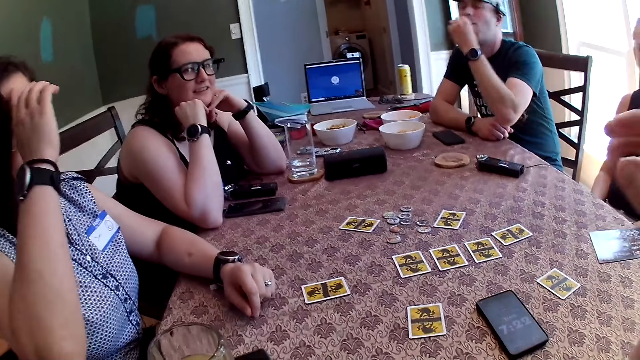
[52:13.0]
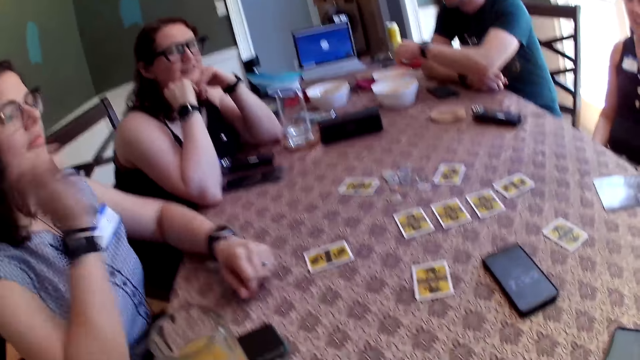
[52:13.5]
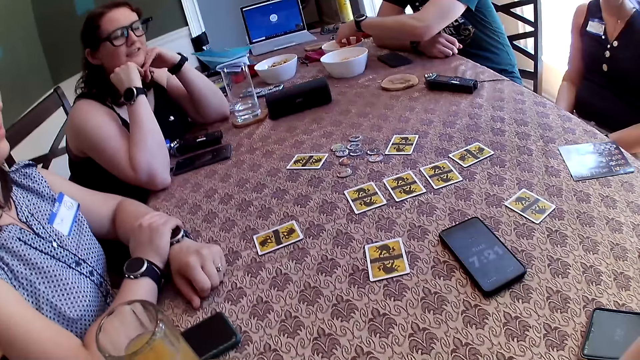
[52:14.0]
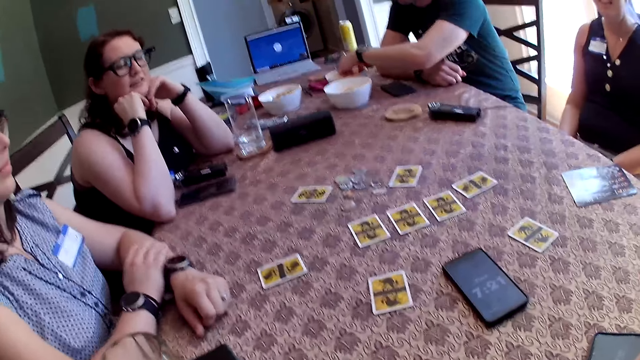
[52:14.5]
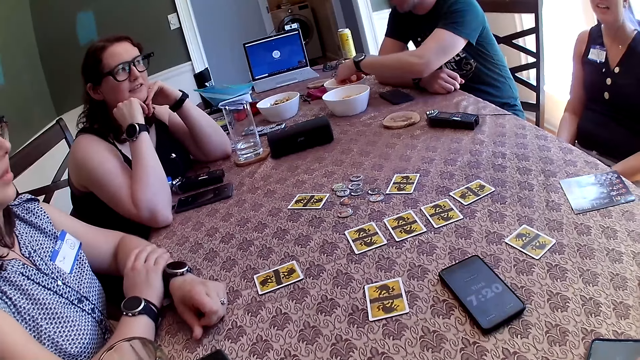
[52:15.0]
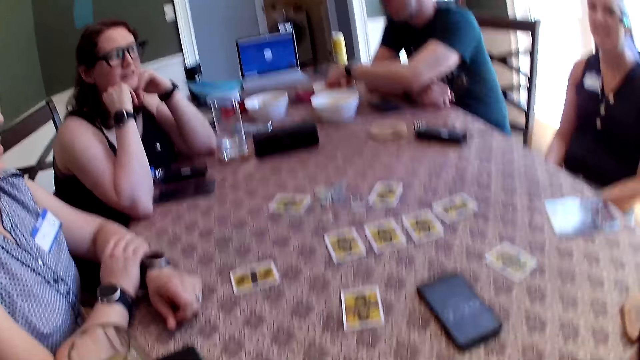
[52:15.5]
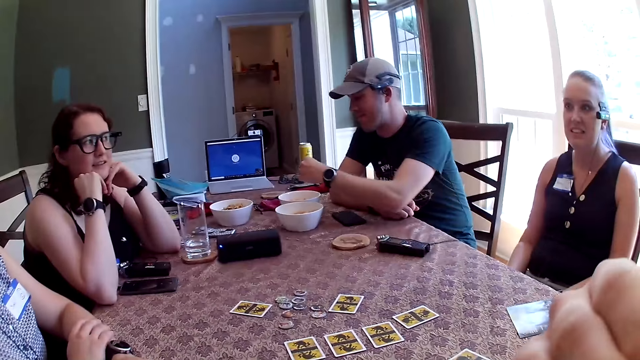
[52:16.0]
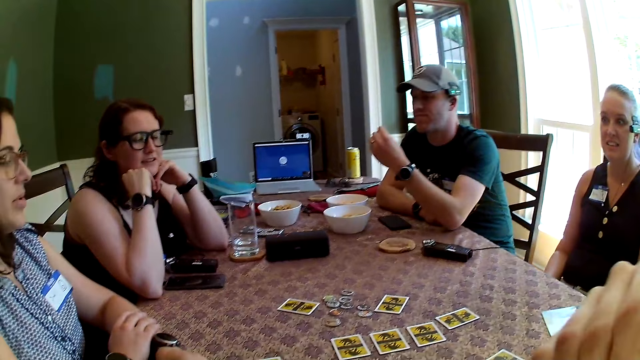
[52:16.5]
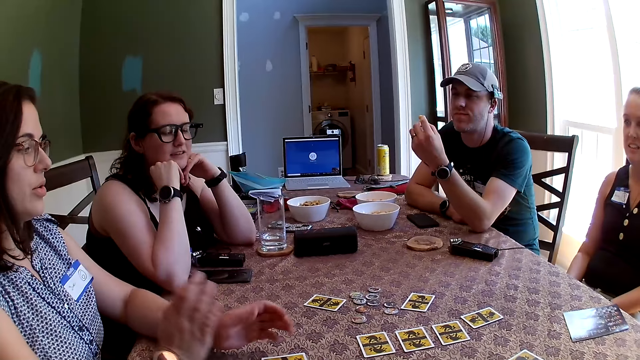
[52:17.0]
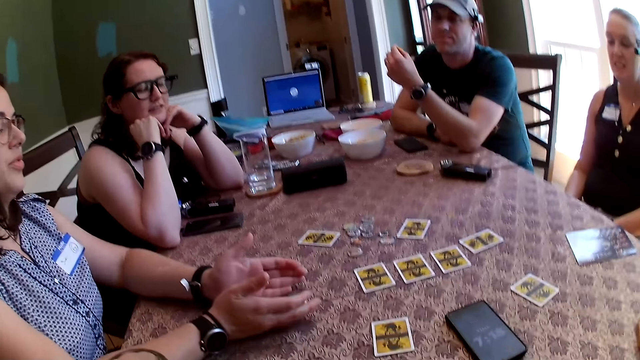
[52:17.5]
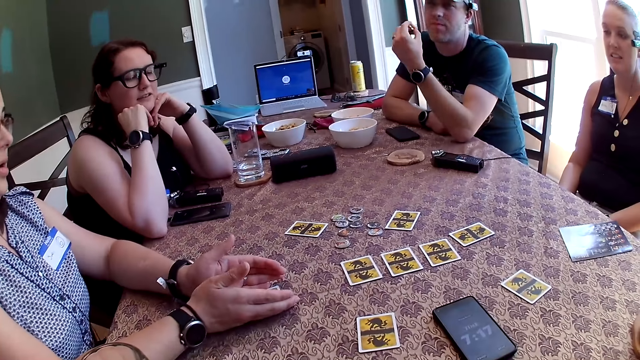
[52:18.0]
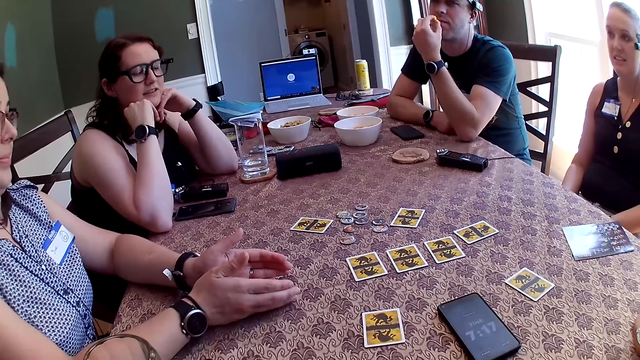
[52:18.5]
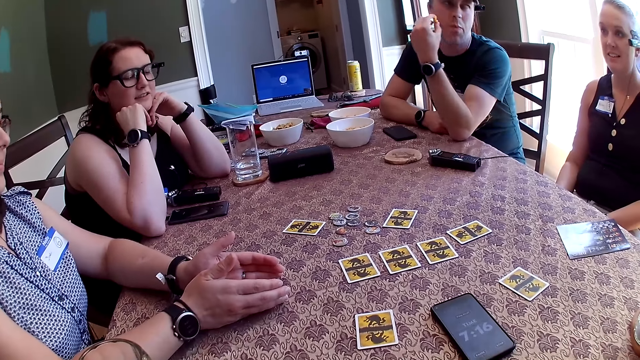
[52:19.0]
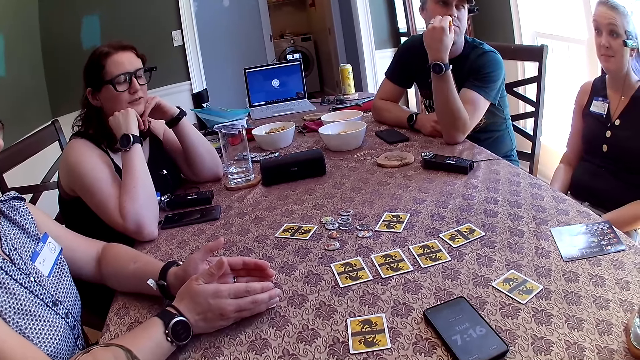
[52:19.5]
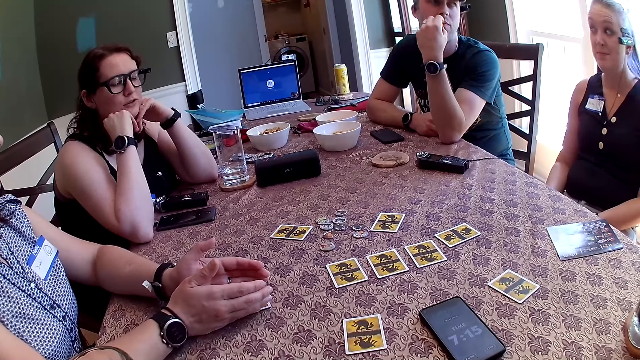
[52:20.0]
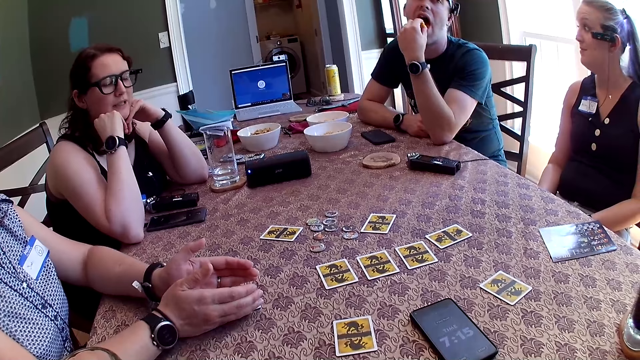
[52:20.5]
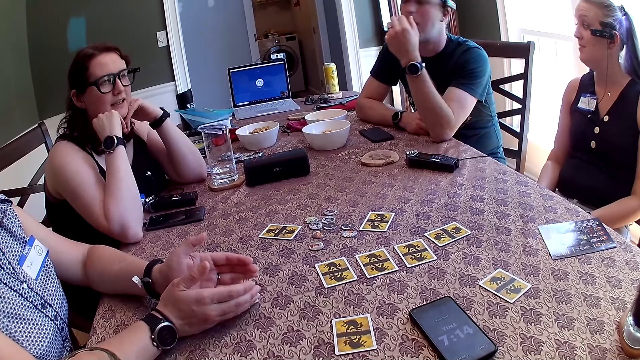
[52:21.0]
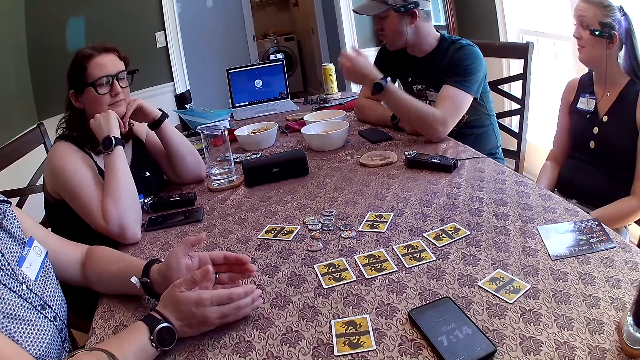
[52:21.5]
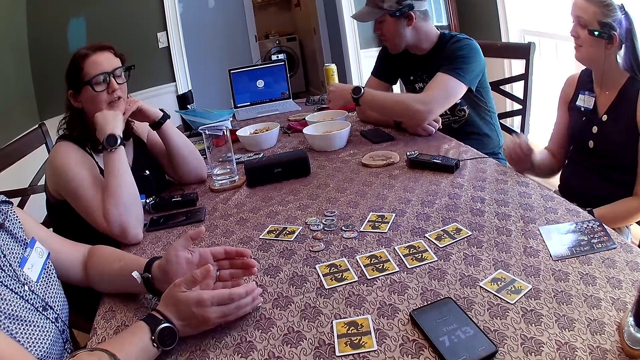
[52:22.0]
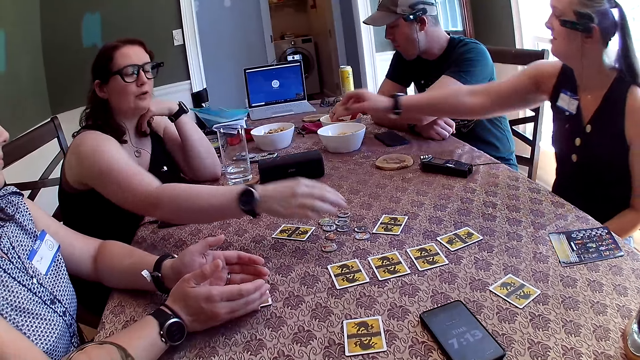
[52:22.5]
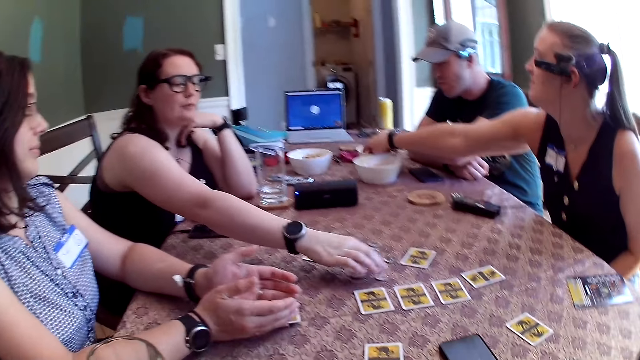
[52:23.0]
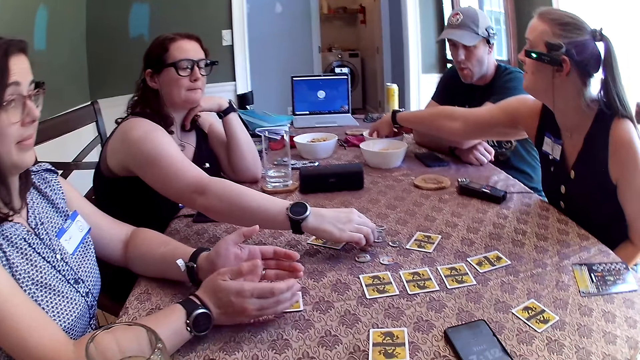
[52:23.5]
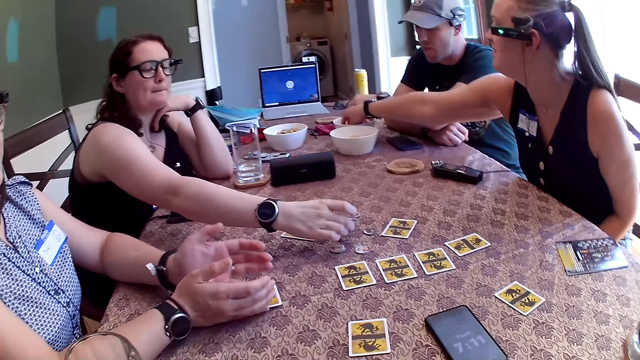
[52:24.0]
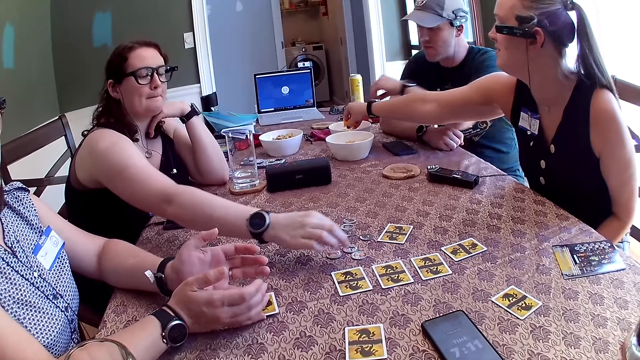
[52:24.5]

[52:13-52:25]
The man eats the snack in his left hand. He puts his left hand in the bowl. The camera wearer talks to people in the house. The man picks a snack from the bowl with his left hand. A woman touches the card with both hands. The man eats the snack in his left hand. He picks a snack from the bowl with his left hand. The woman picks a snack from the bowl with her right hand. Another woman picks a token from the table with her right hand.

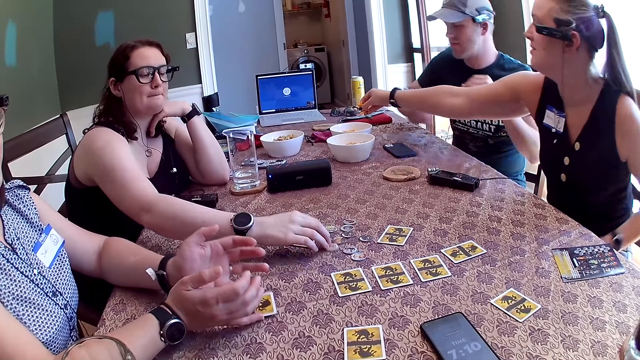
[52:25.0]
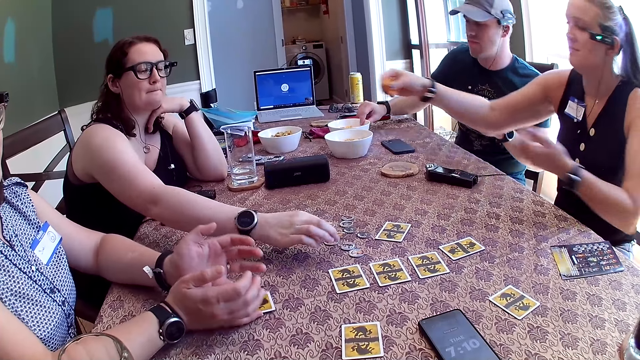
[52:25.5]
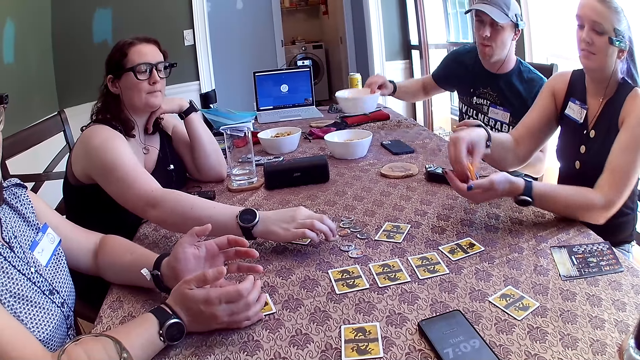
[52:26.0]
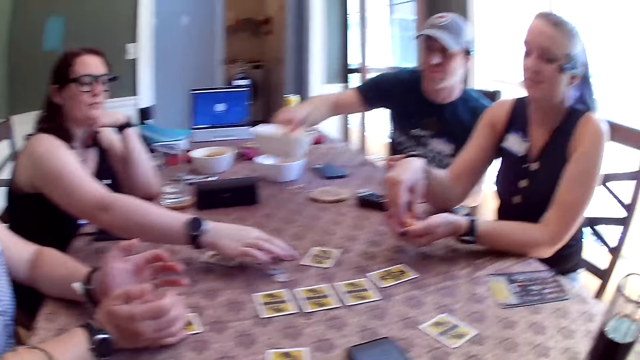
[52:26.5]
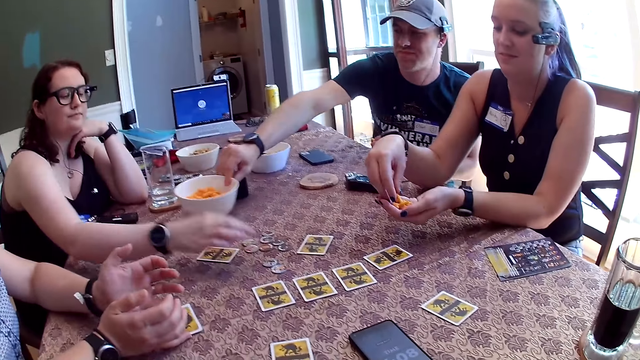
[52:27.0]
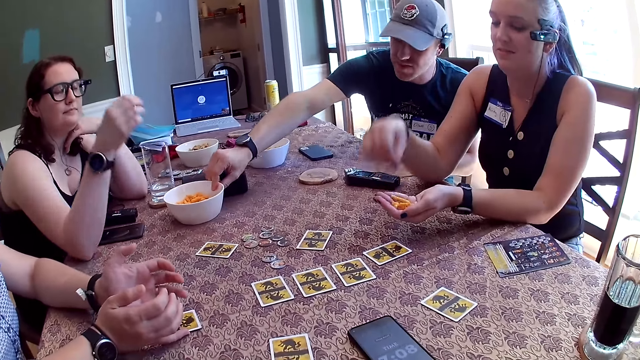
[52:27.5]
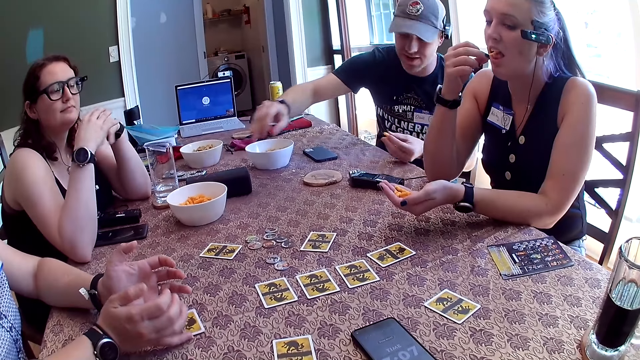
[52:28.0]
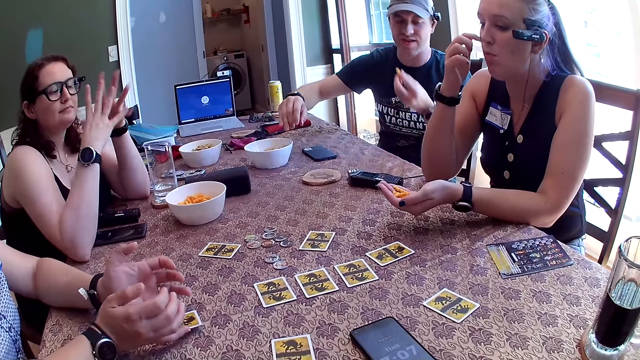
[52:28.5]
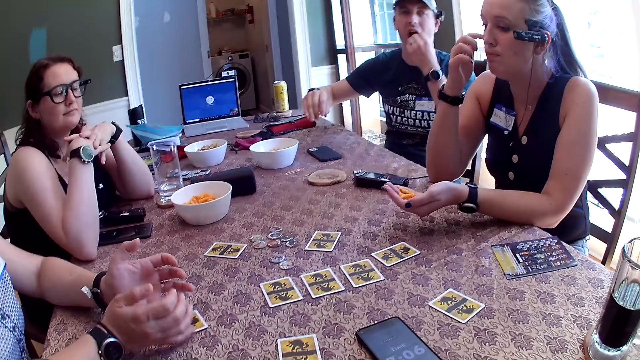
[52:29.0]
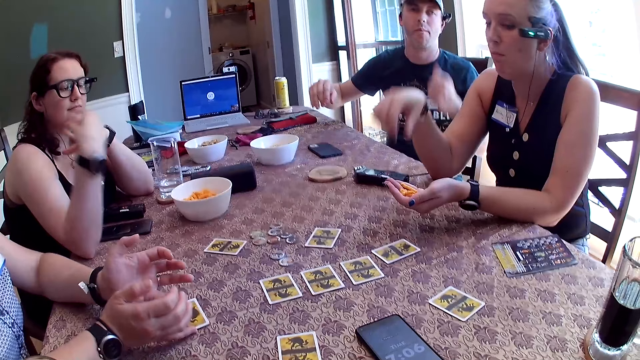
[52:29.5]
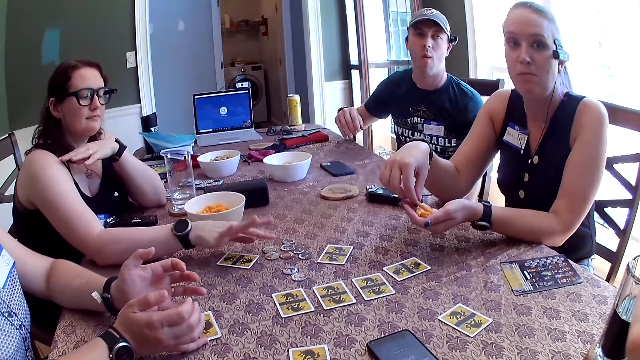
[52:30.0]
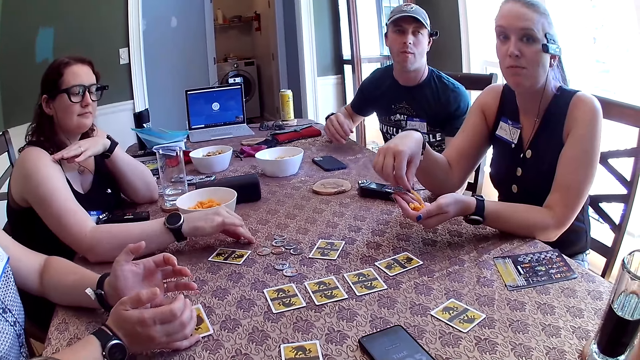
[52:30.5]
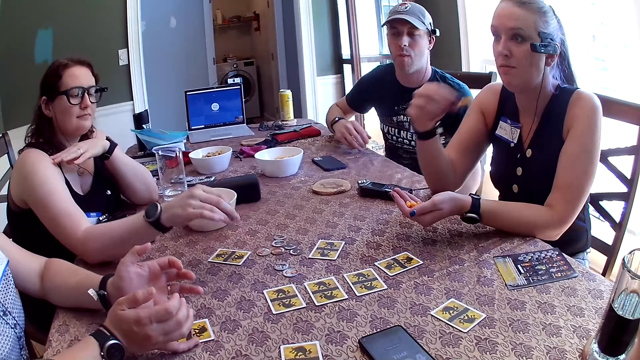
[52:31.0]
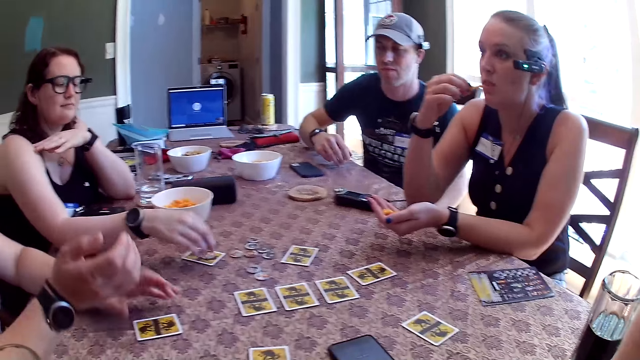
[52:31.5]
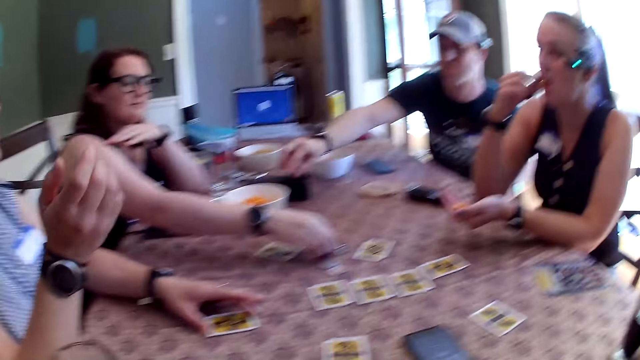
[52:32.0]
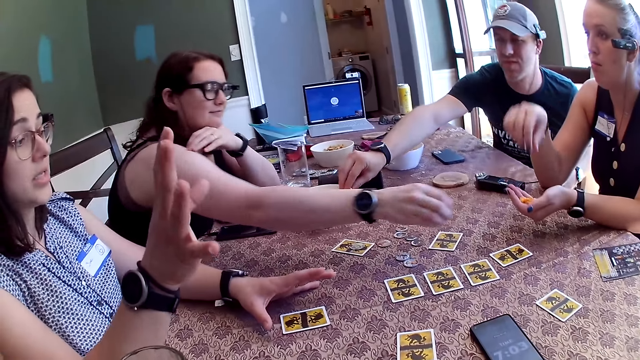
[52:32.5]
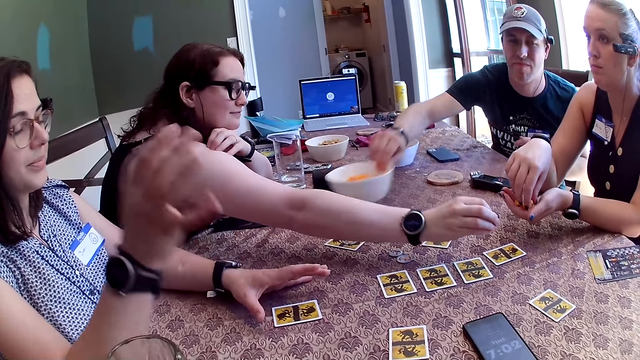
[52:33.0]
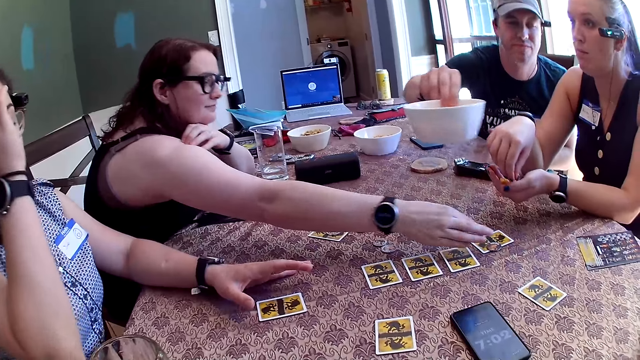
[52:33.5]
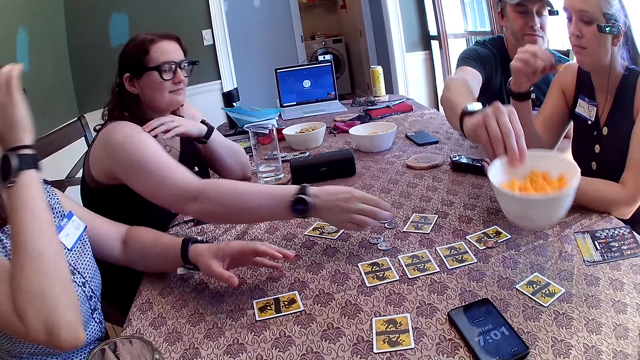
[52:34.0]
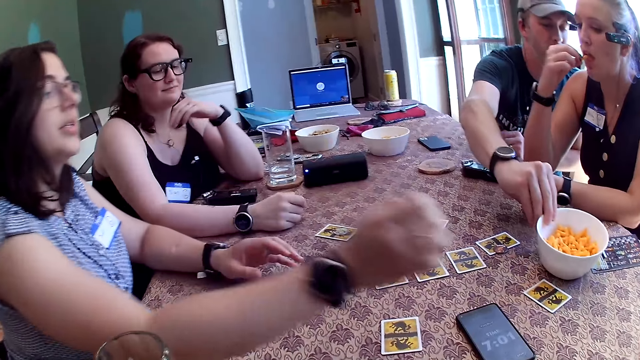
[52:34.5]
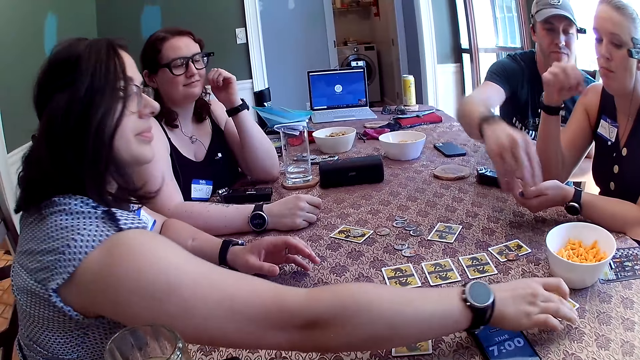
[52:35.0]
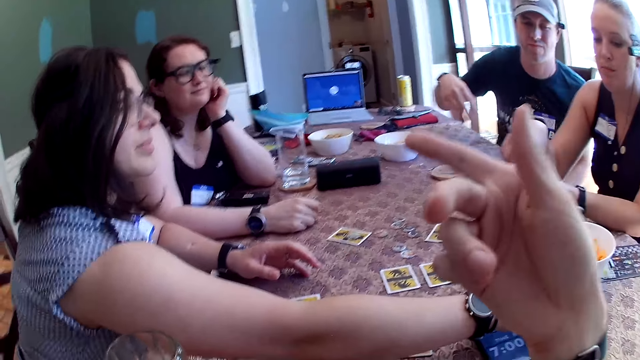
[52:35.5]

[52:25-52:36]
A woman moves a token with her right hand. The man picks the bowl with his right hand. Another woman pours snacks into her left palm with her right hand. The man drops the bowl on the table with his right hand. The second woman eats the snack in her right hand. The man eats the snack in his left hand. The second woman picks a snack from her left hand with her right hand. The first woman picks a token with her right hand and drops the token on the table with her right hand. The second woman eats the snack in her right hand. The first woman picks a token with her right hand. The man picks the bowl with his right hand. The first woman drops the token on the table with her right hand. The second woman picks a snack from her left hand with her right hand. The man drops the bowl on the table with his right hand. The second woman eats the snack in her right hand. A third woman touches a car with her right hand.
